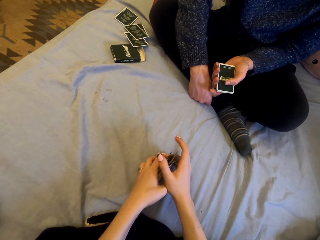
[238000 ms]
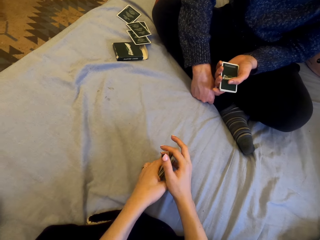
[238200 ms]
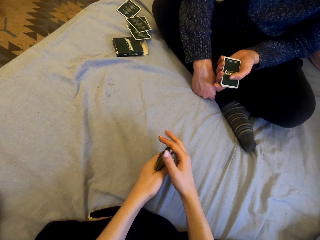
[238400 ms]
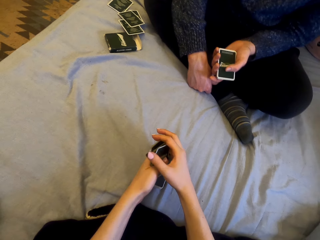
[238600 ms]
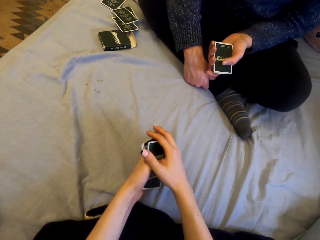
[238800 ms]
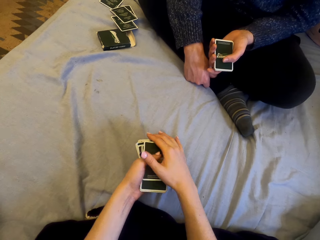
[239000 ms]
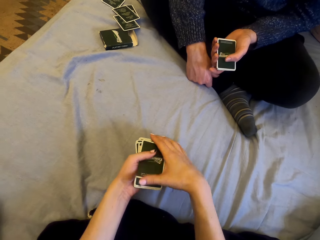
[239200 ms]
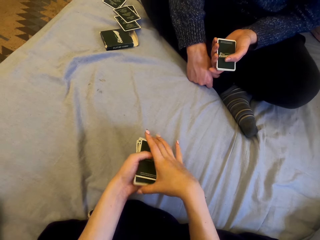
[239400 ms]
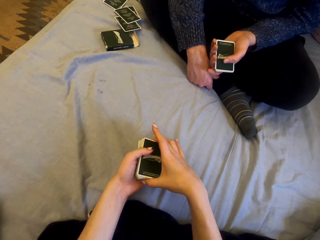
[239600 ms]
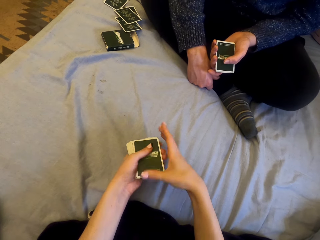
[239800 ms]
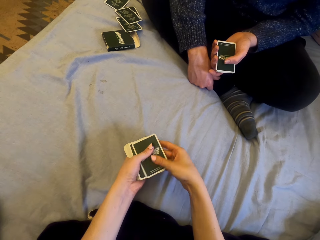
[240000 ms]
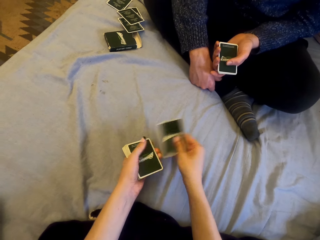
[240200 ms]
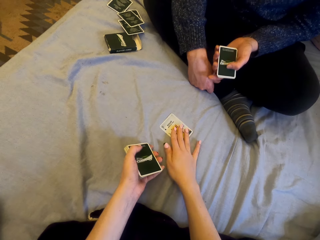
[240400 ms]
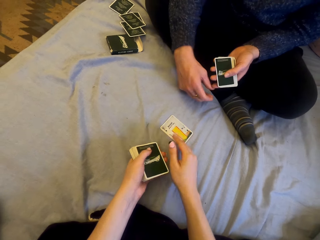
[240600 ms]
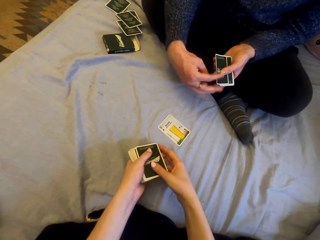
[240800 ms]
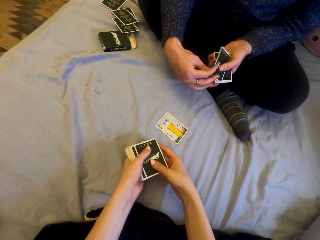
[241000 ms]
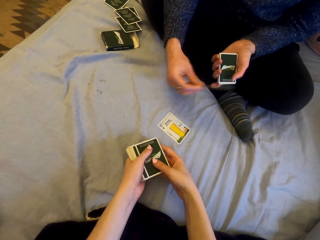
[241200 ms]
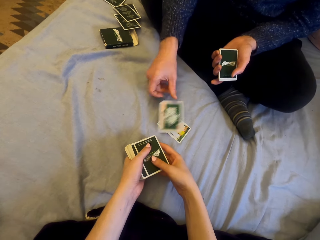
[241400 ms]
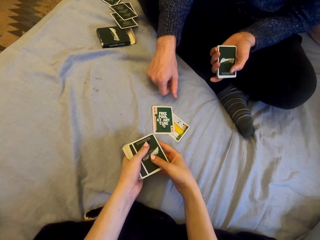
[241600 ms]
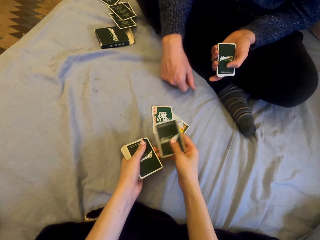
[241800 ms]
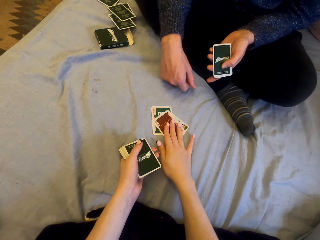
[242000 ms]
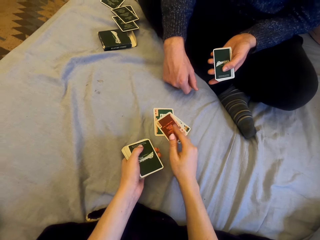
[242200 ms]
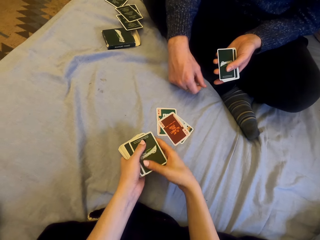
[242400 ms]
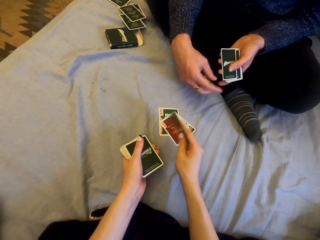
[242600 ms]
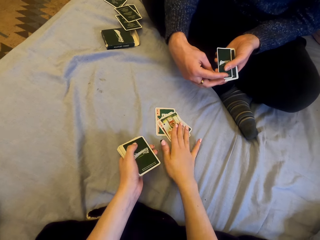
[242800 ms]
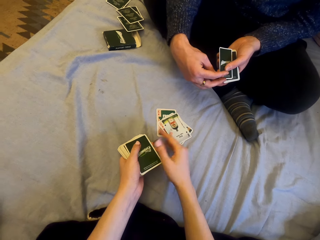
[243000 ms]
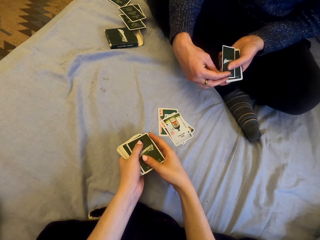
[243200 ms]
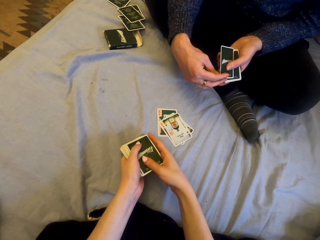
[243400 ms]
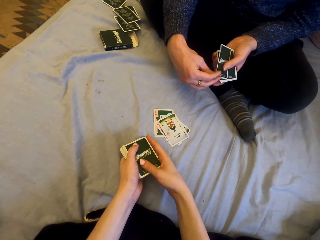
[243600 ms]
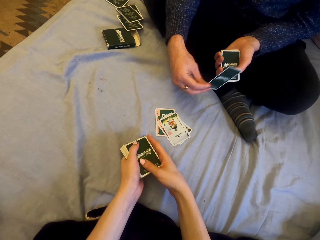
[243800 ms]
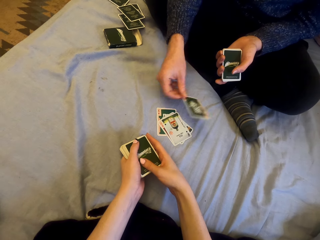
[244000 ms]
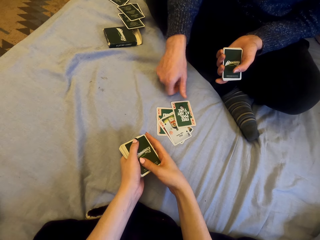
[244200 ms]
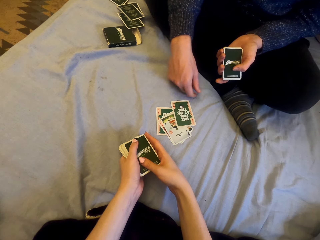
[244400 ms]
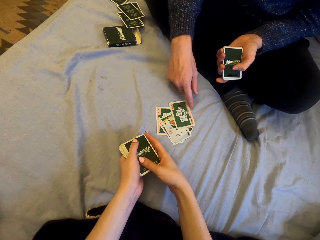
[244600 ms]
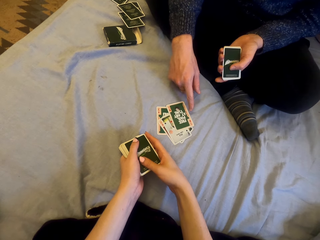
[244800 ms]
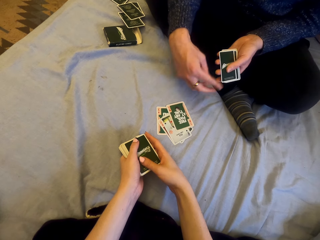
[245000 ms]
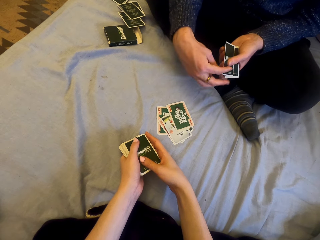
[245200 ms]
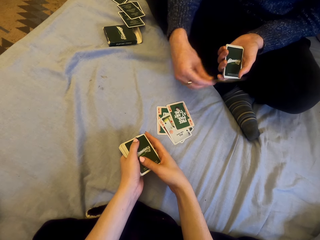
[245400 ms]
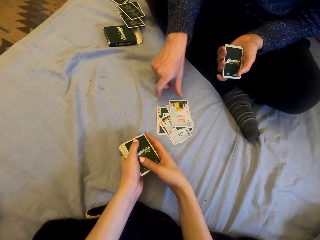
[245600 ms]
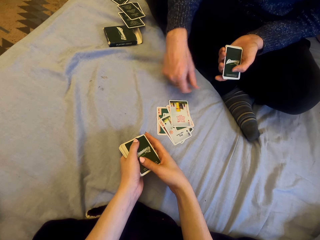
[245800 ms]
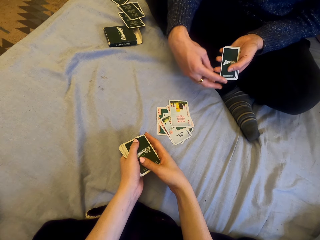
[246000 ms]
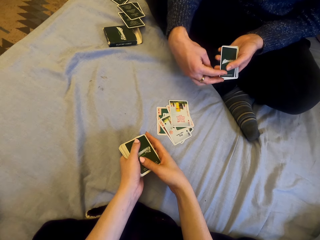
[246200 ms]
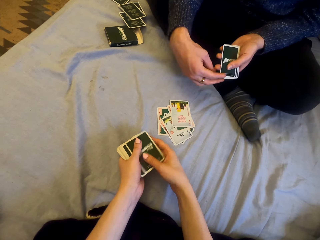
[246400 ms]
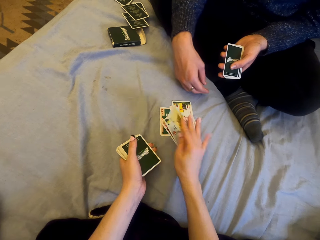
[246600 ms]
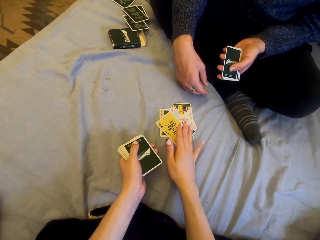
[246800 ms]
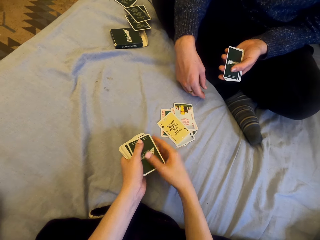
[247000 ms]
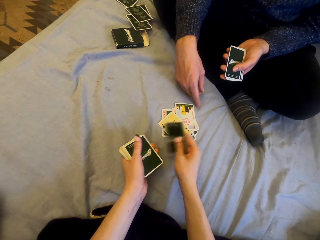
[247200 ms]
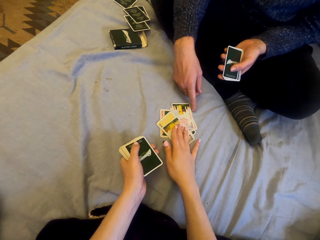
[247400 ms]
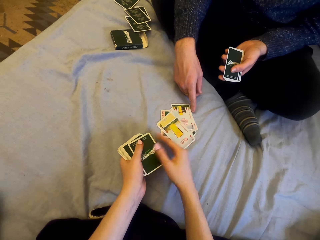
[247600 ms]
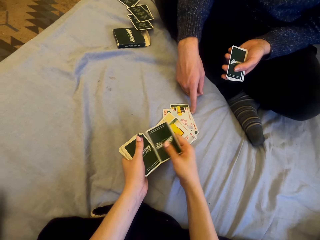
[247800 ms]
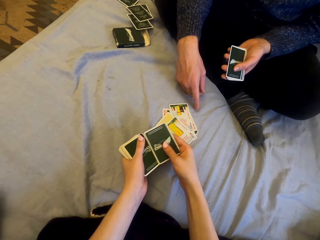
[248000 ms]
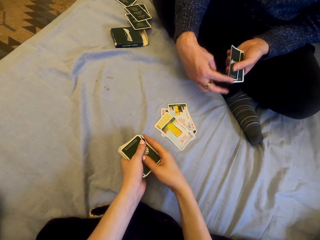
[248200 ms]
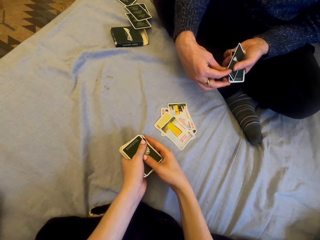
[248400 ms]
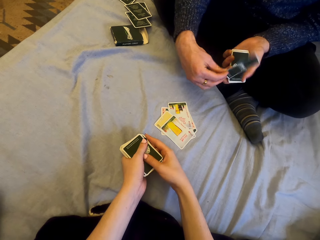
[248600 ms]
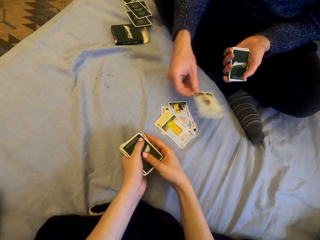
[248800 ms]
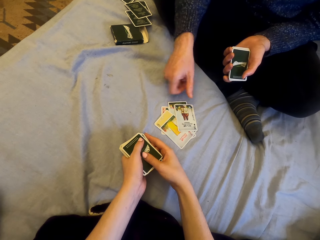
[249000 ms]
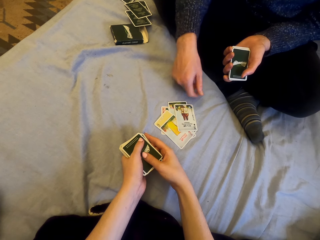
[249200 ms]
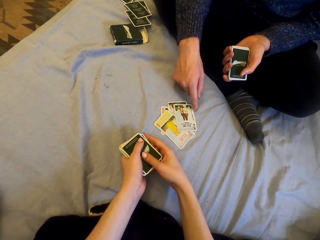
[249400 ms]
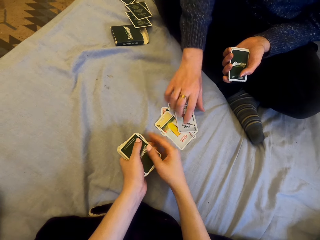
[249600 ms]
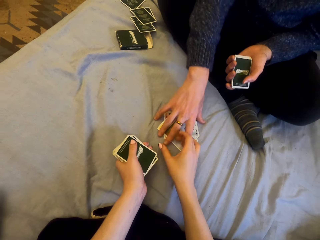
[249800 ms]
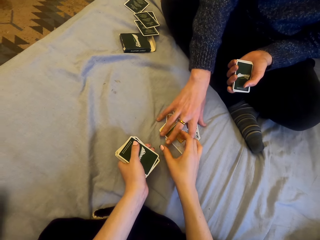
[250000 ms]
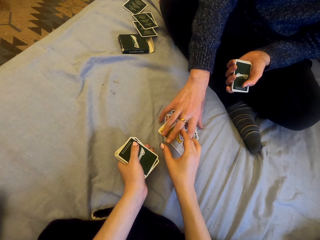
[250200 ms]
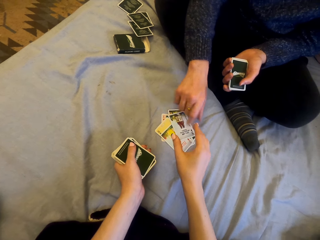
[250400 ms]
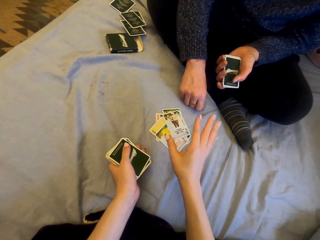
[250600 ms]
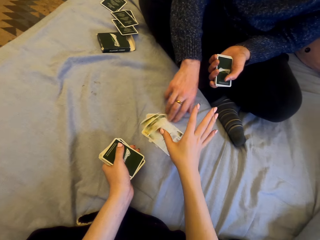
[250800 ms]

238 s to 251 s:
The camera wearer plays cards with a man. They put the cards on the sheet. The man puts the cards on the sheet. The camera wearer puts the cards on the sheet. They put the cards on the sheet again. The man puts the cards on the sheet repeatedly. The camera wearer puts the cards on the sheet. The man puts the cards on the sheet.

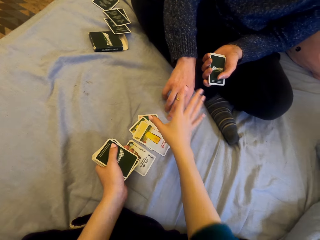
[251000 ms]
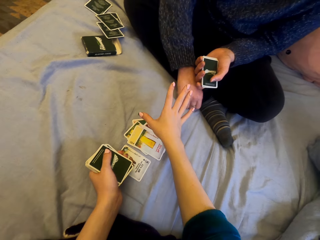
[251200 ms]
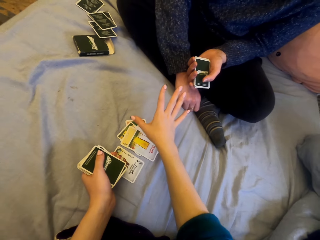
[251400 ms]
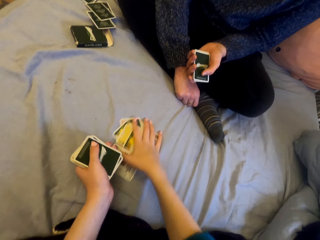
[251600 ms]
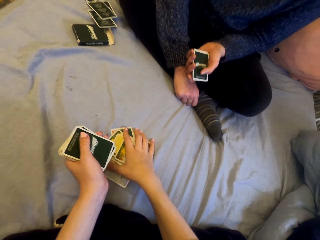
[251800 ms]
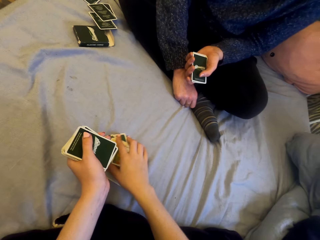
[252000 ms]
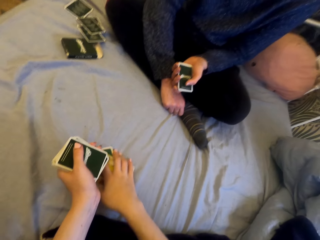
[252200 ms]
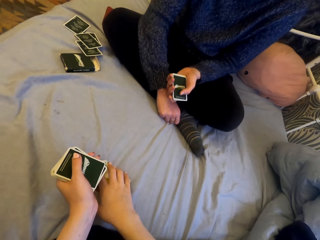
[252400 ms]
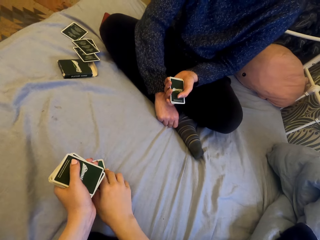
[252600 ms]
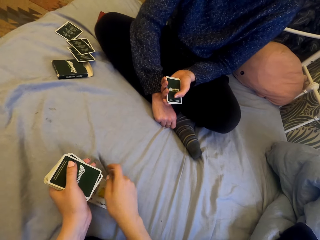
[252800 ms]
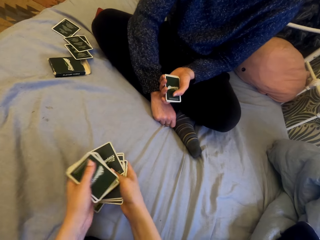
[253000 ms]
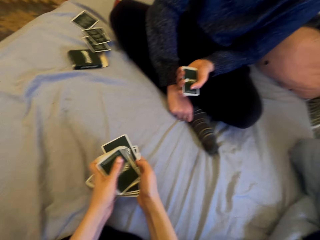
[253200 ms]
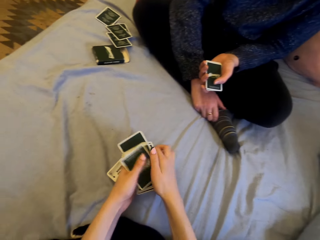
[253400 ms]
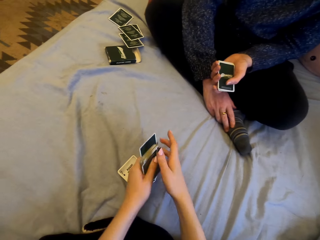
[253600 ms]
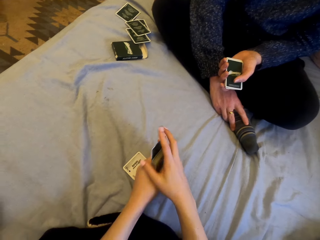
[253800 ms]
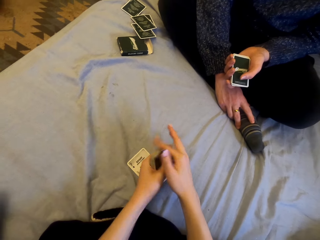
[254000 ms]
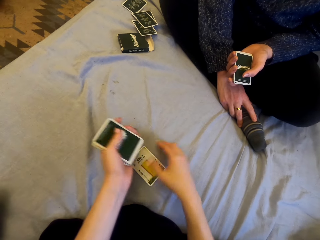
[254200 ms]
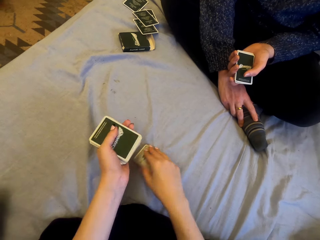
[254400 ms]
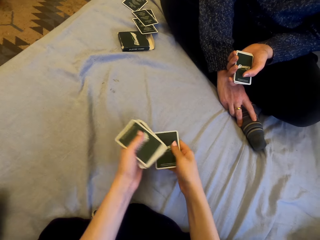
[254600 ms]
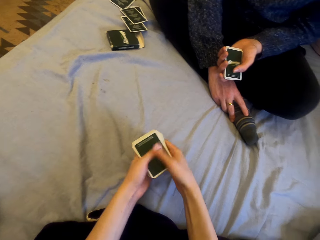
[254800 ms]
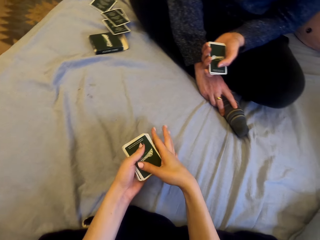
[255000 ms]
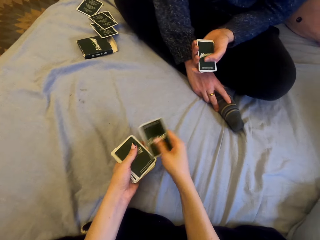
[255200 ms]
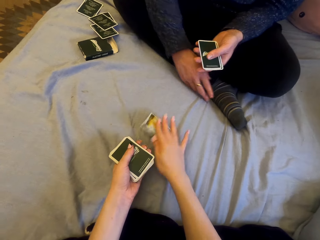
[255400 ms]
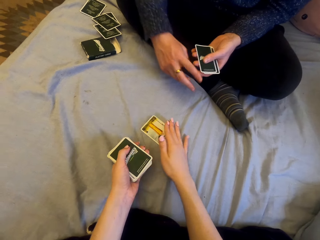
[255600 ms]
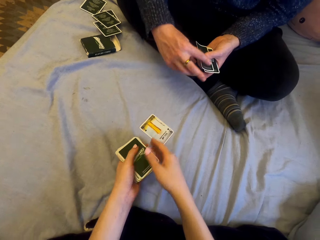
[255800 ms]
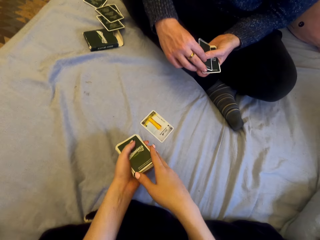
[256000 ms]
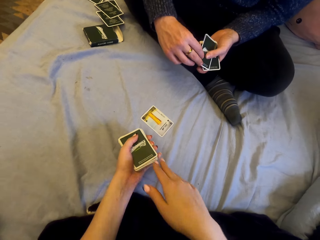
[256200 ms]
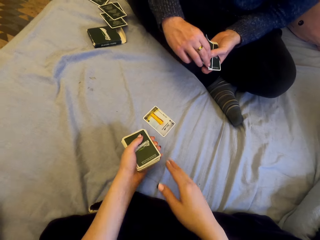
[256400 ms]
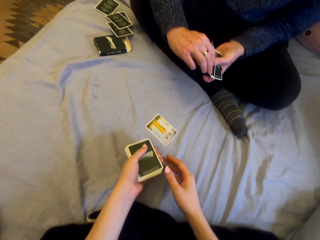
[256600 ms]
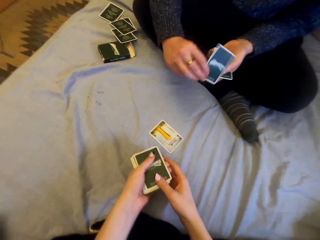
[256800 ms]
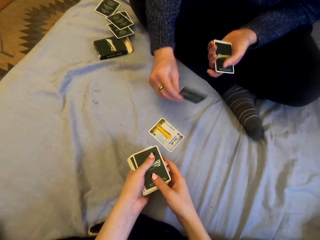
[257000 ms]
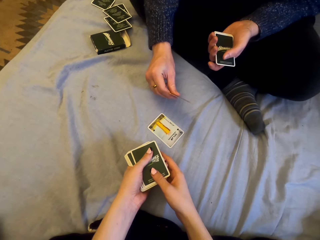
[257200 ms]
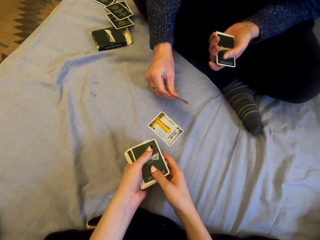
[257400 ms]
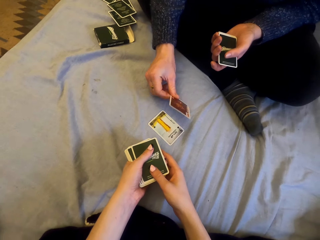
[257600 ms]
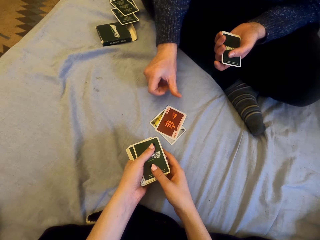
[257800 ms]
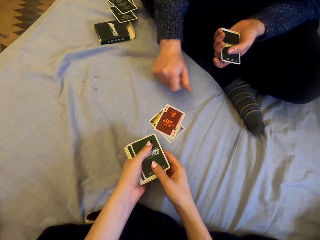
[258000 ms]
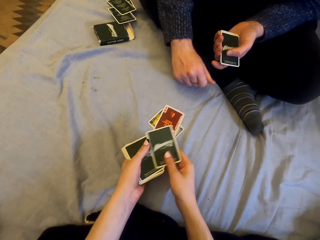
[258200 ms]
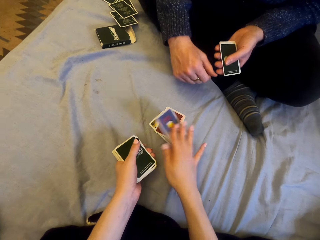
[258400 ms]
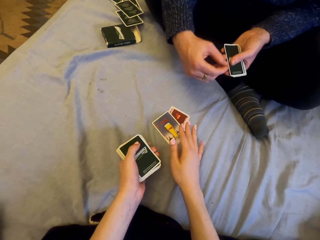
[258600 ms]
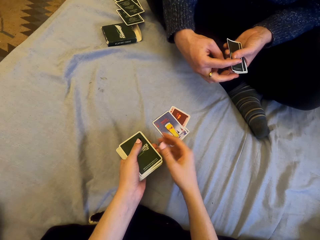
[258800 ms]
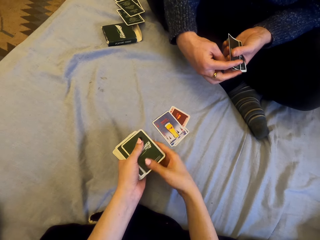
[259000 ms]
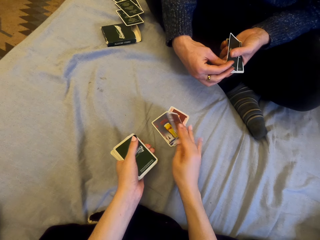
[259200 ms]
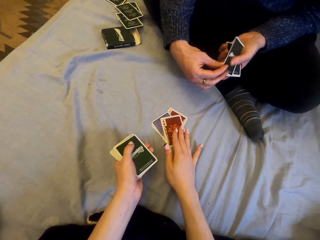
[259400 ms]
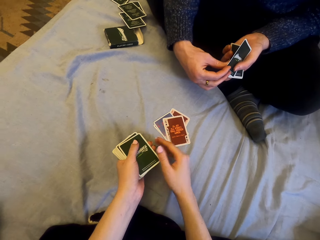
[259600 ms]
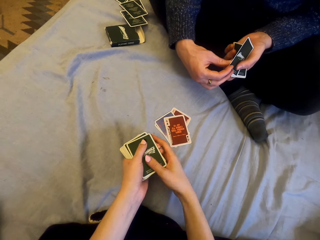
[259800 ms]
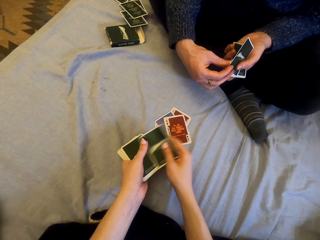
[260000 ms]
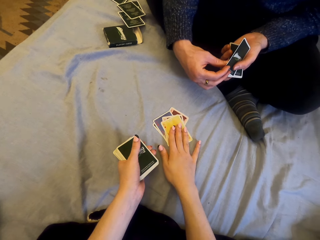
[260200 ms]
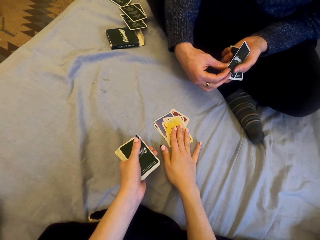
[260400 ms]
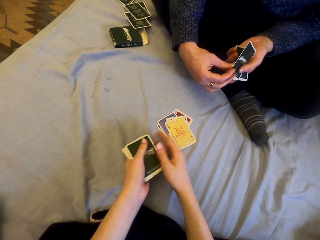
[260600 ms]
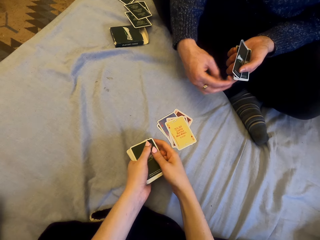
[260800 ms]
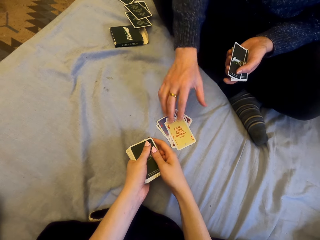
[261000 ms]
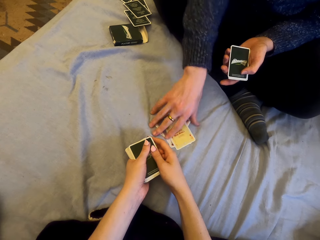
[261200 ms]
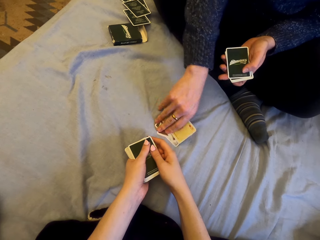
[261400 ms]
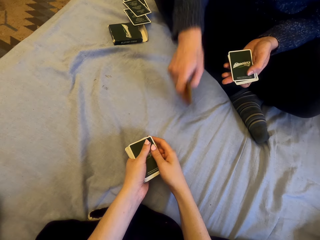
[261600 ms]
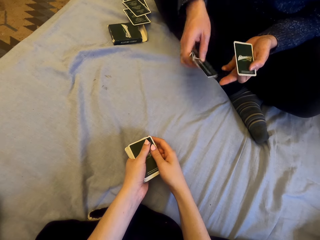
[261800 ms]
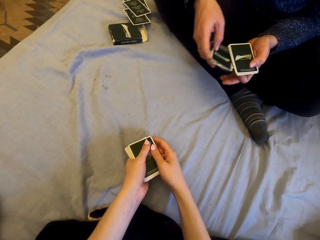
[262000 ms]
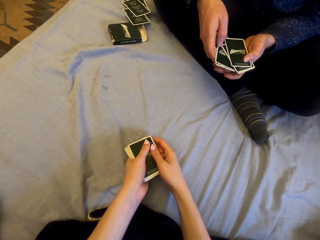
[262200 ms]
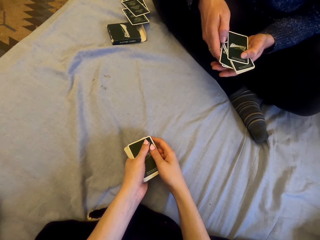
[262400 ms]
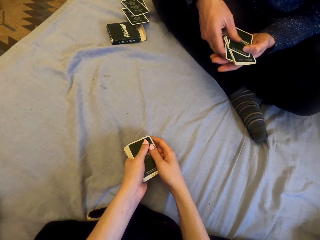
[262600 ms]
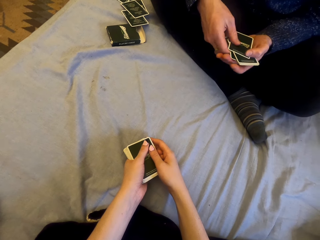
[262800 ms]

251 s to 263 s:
The camera wearer picks the cards. They play cards with a man. They put the cards on the sheet. The man puts the cards on the sheet. The camera wearer puts the cards on the sheet repeatedly. The man picks the cards.
